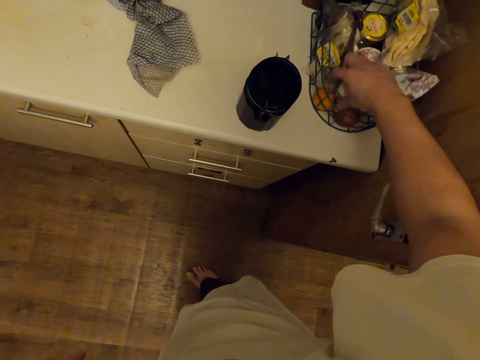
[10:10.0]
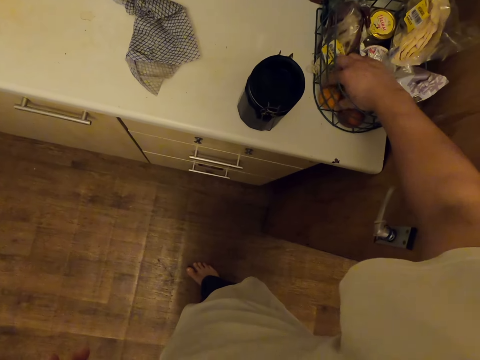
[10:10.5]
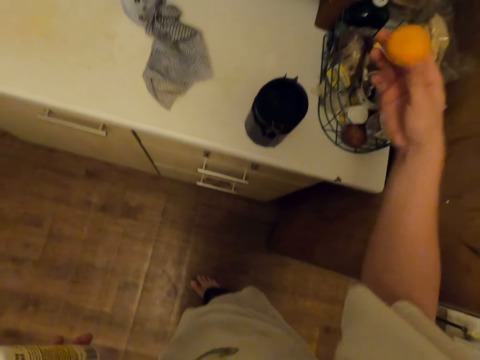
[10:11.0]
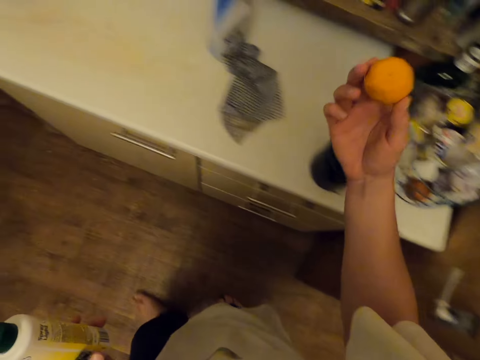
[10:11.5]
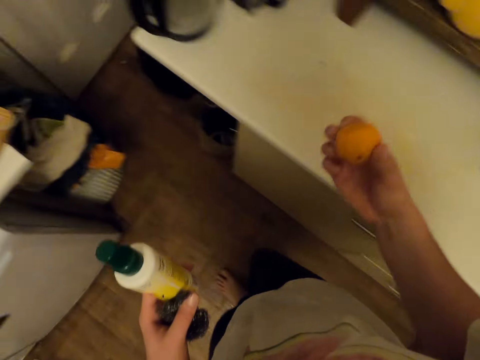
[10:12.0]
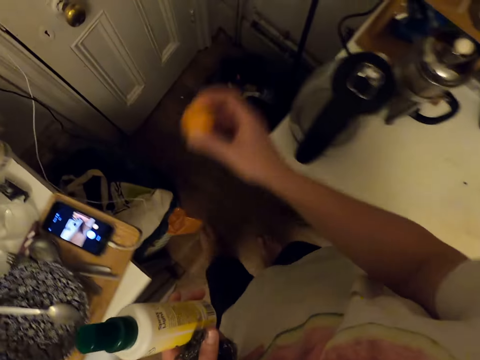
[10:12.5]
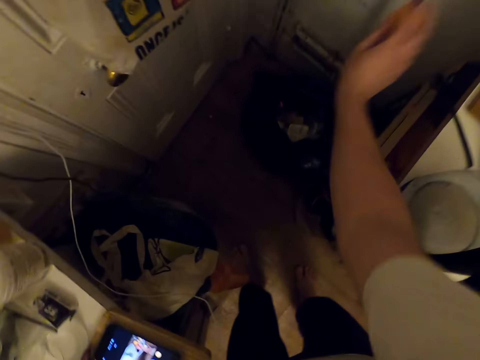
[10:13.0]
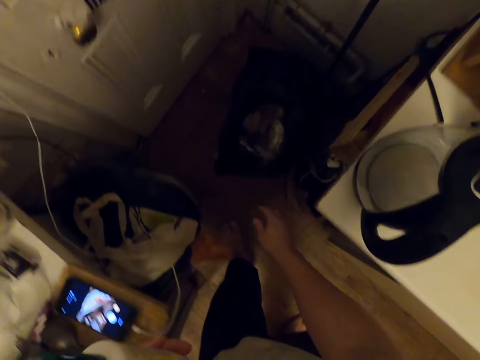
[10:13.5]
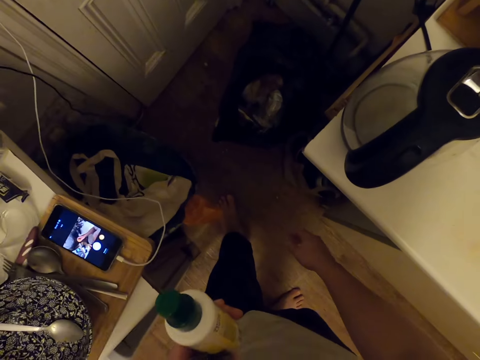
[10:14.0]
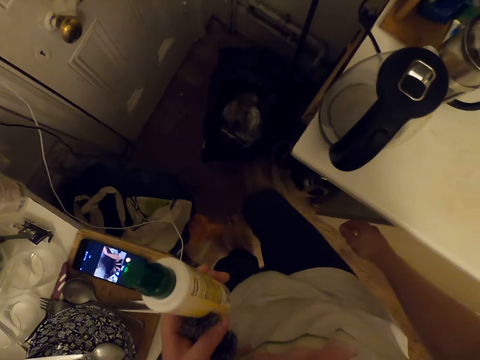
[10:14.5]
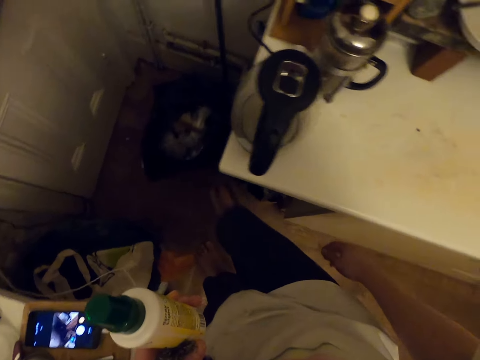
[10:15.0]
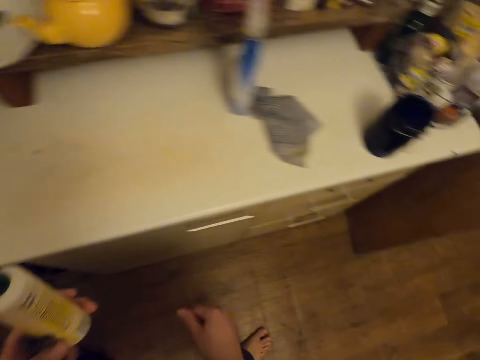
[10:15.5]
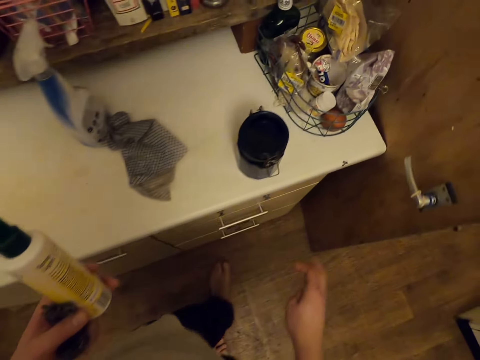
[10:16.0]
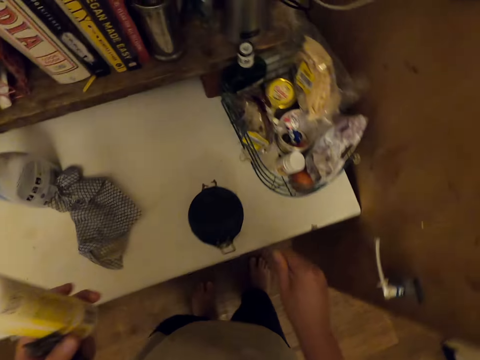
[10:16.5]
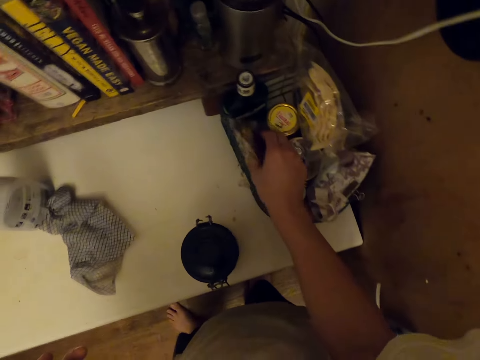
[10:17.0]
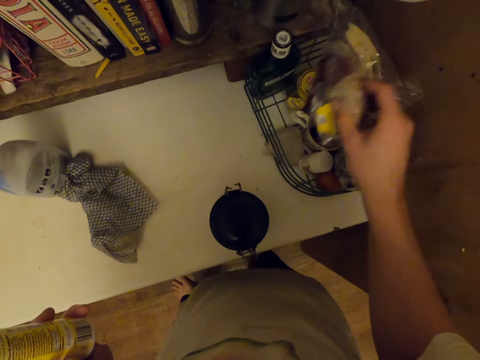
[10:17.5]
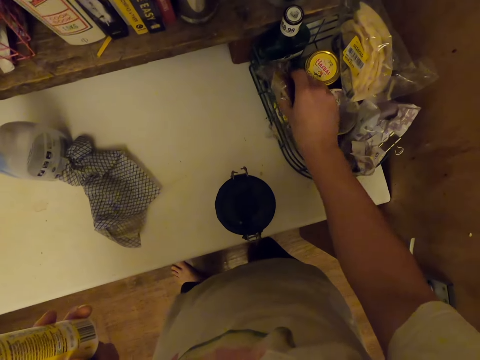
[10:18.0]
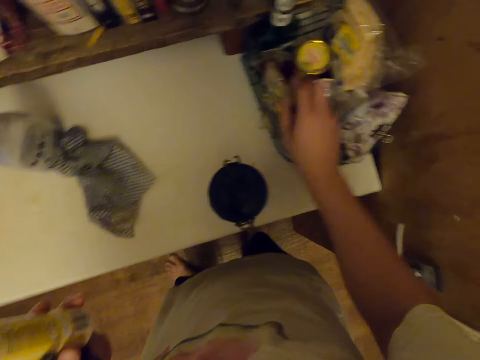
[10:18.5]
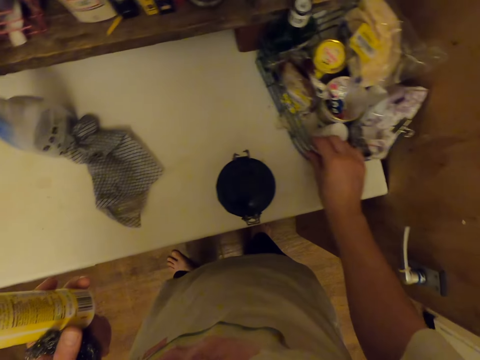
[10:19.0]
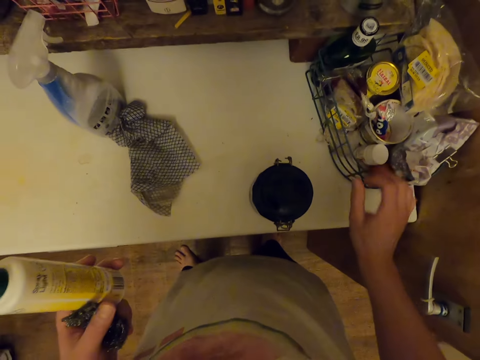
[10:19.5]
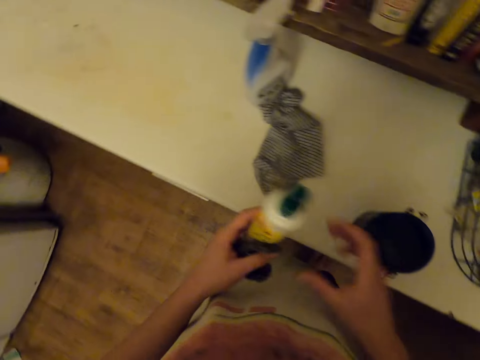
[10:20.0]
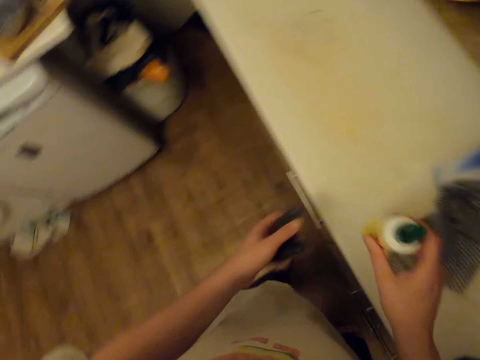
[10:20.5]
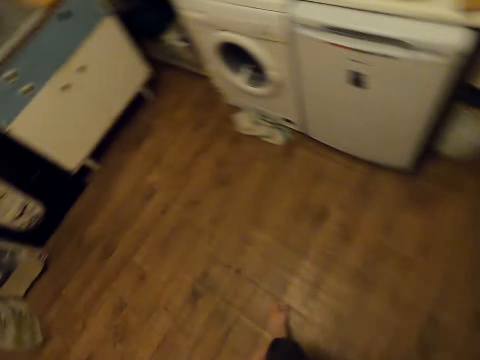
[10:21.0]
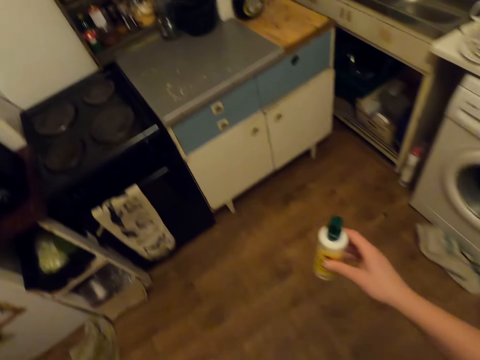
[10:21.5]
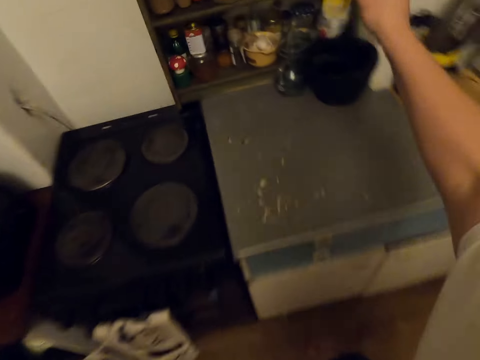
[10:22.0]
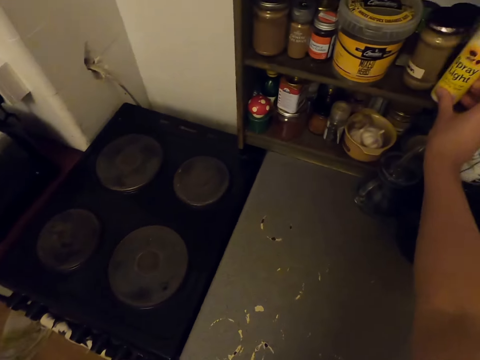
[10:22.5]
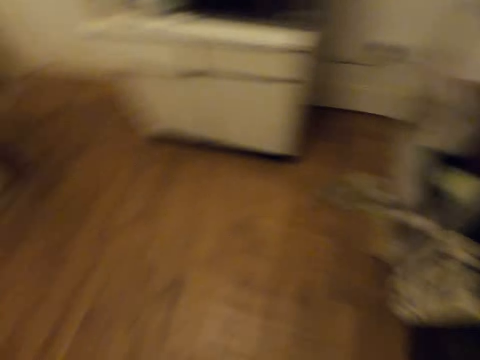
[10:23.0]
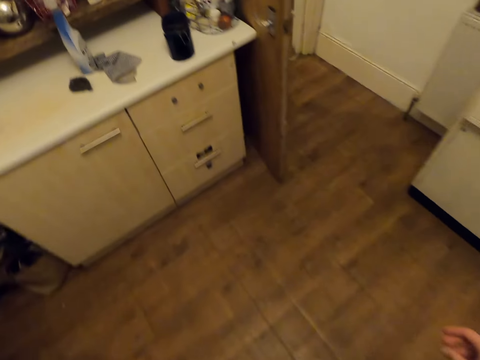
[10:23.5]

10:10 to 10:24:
The camera wearer picks up an orange and walks around. They throw the orange in the dustbin or trash bin and kick the trash bin. They walk around. They pick up something. They drop something. They return something. They move a container. They hold a bottle of something on the right hand. They drop a cloth. They walk around. They put the bottle of something on the shelf. They walk around.

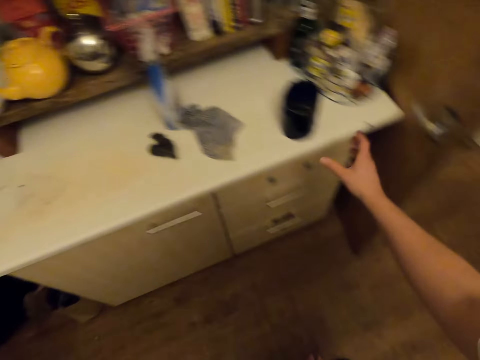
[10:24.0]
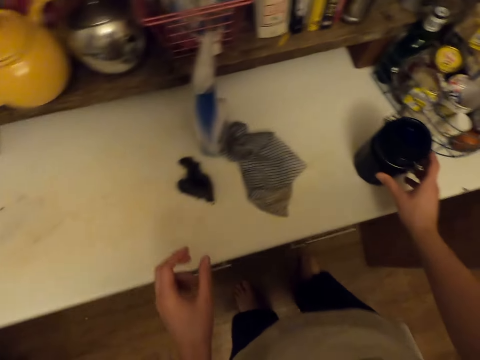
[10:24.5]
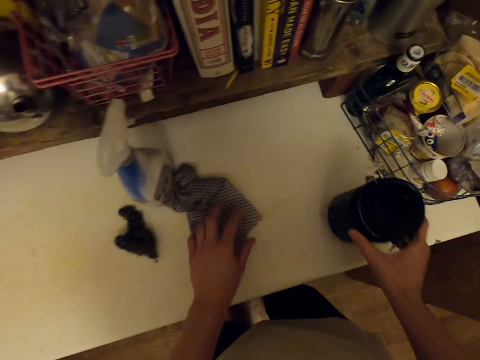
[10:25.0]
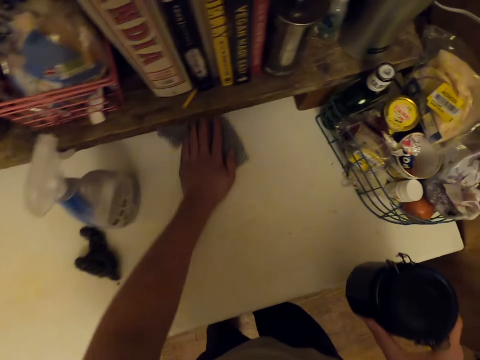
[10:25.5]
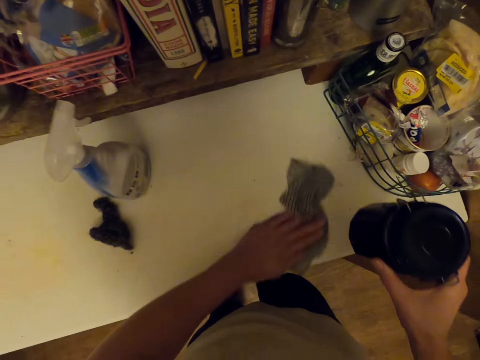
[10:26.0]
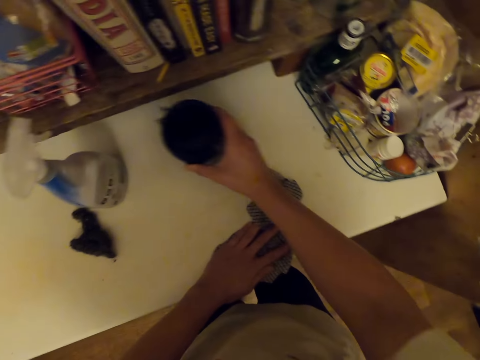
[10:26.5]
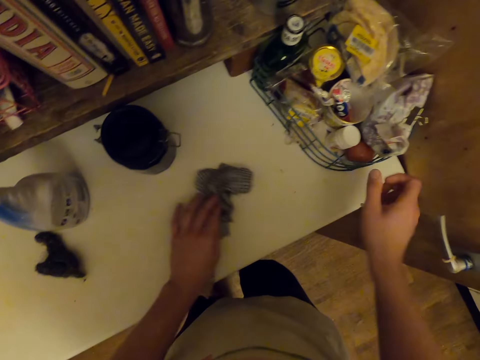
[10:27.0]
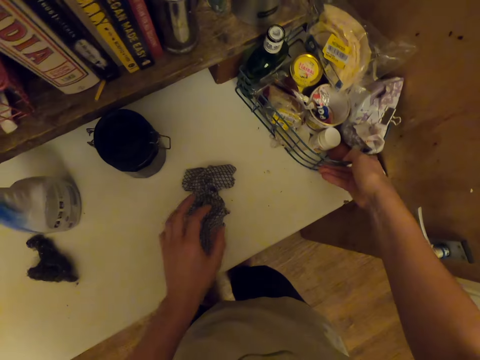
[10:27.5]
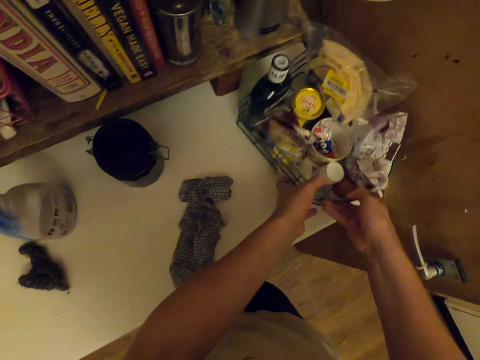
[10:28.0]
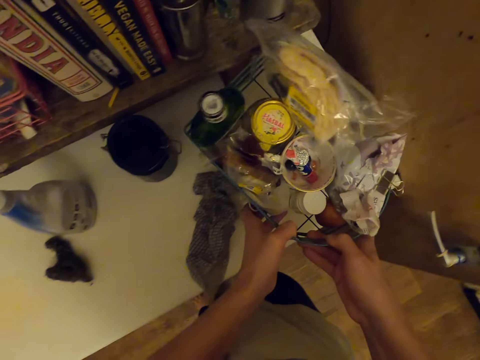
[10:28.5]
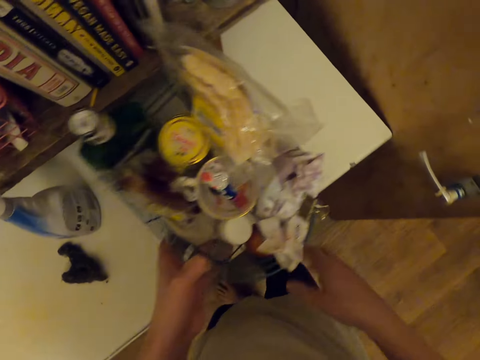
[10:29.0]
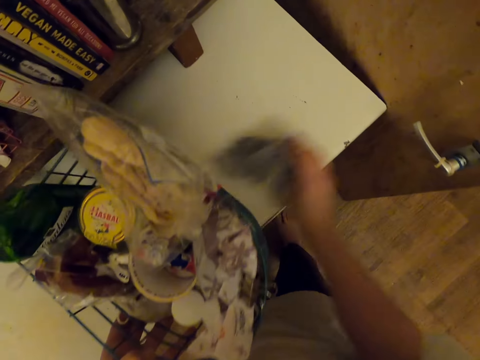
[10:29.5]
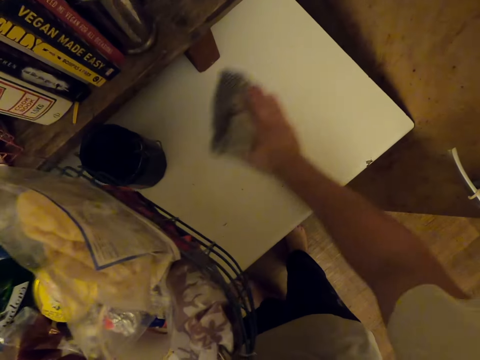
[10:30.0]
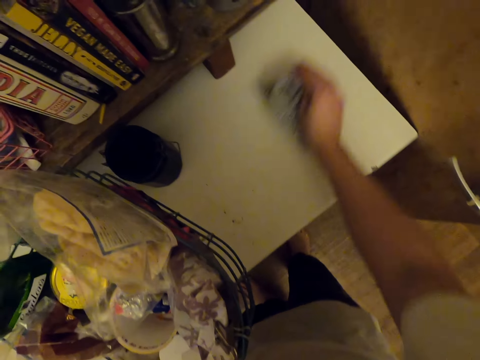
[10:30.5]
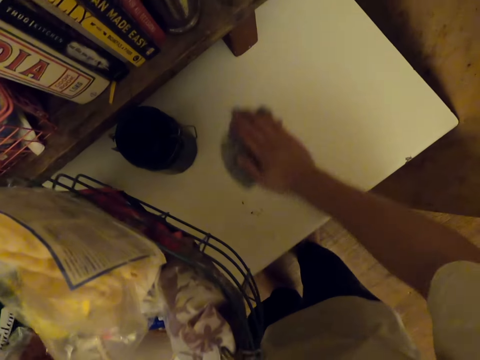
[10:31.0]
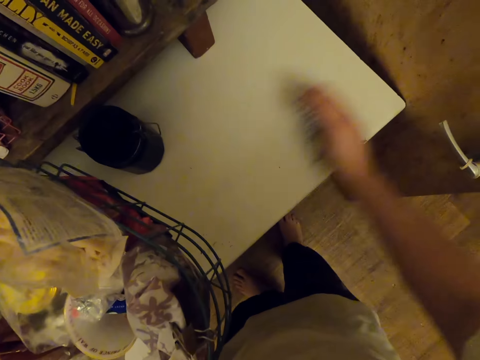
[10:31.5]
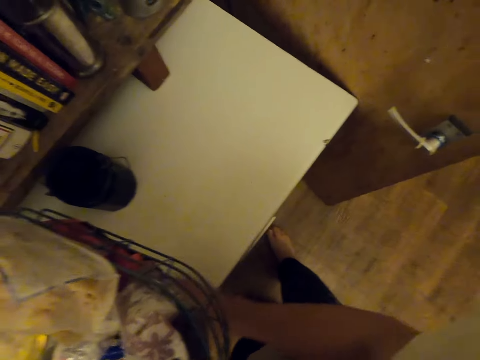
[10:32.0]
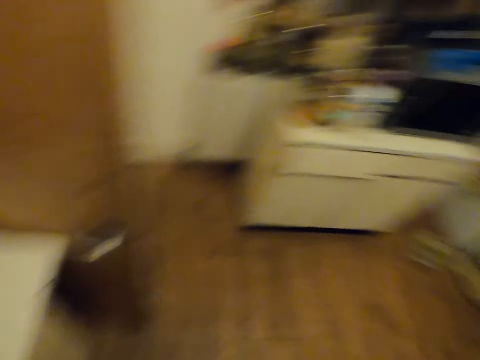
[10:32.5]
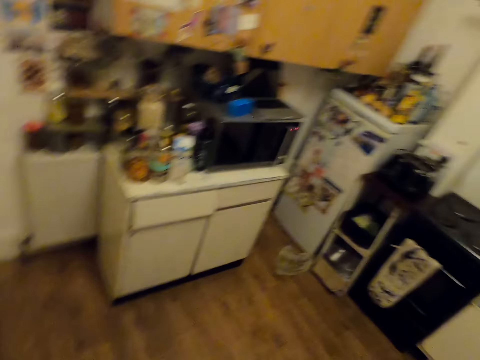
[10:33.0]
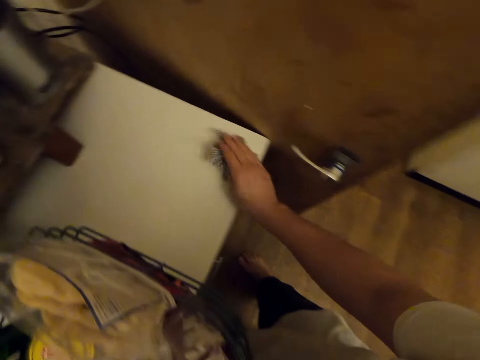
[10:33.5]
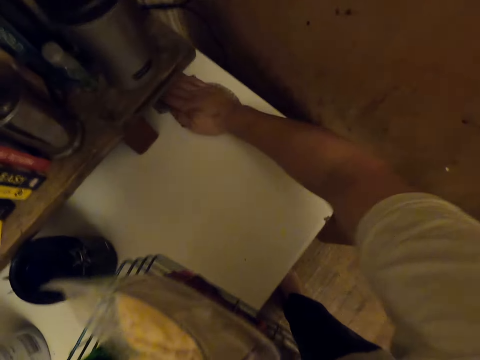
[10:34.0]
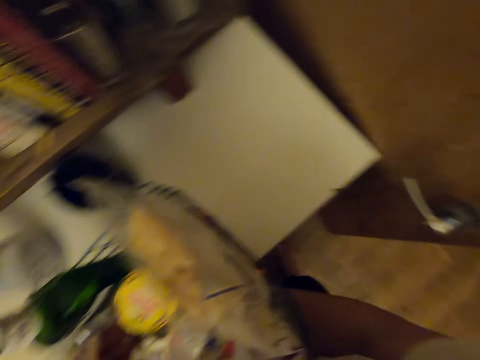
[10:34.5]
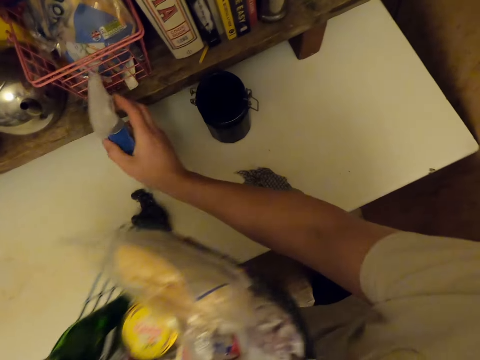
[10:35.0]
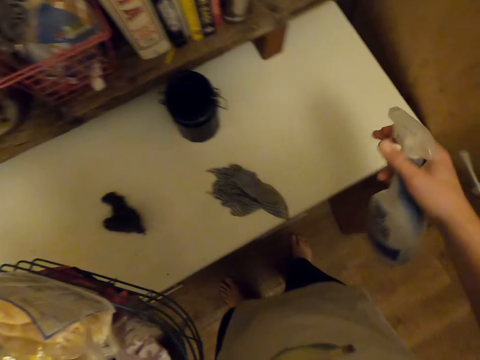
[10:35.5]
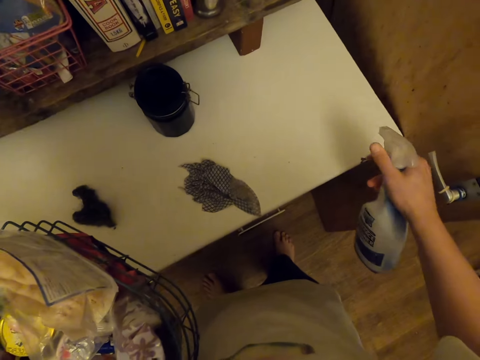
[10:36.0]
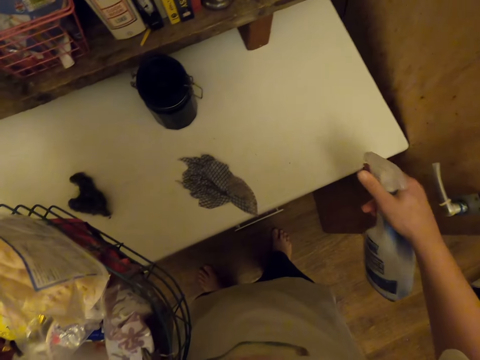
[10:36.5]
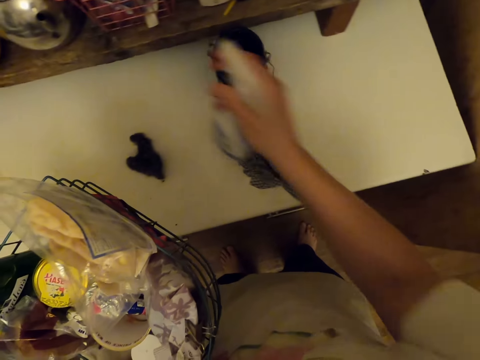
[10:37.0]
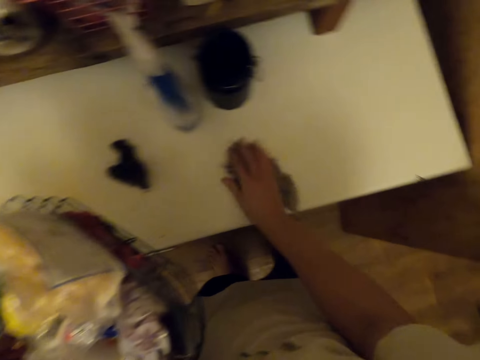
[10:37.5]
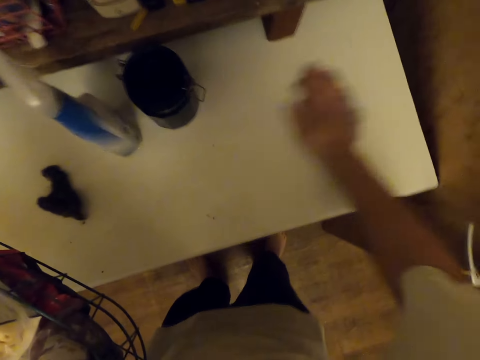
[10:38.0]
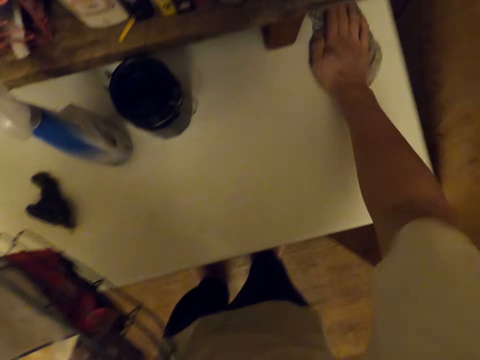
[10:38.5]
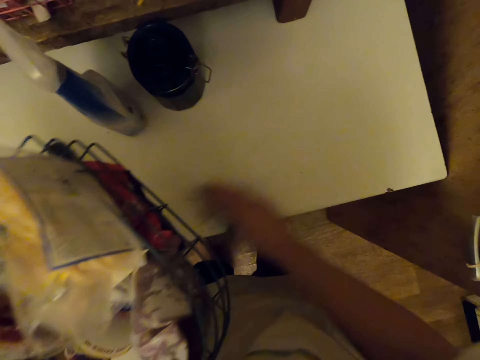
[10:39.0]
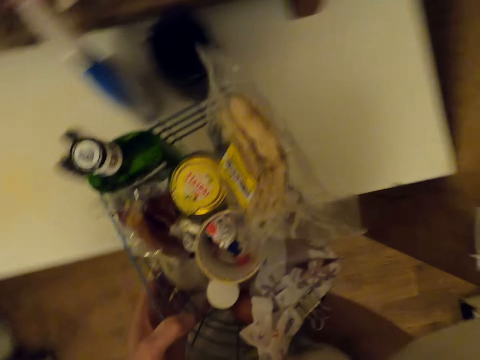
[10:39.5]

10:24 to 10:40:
The camera wearer picks up a container tin. They wipe the work top. They put the container on the table. They pick the mesh organizer up. They pick up a cloth. They wipe the work top. They look around. They wipe the work top. They pick up a bottle of something. They spray the table. They drop the bottle of something. They pick up the cloth. They wipe the work top.
